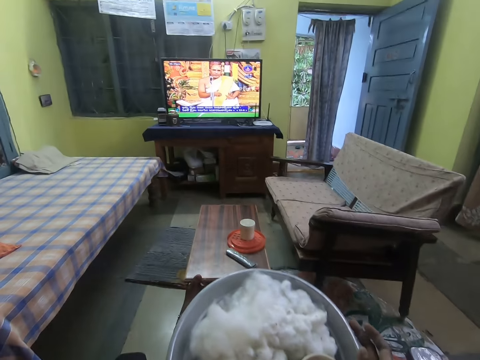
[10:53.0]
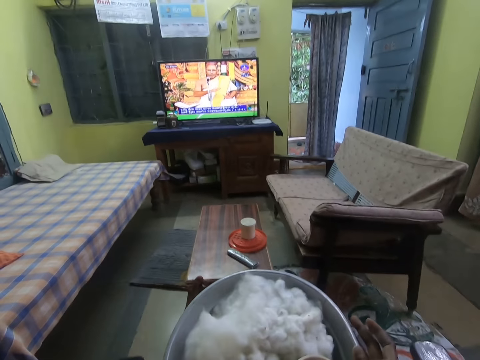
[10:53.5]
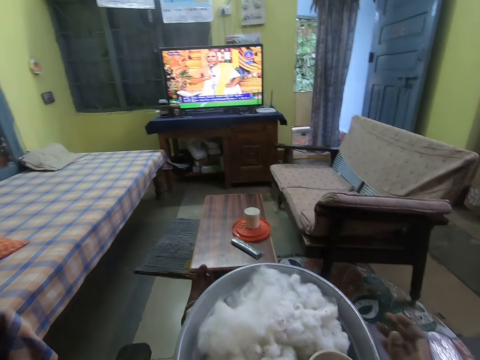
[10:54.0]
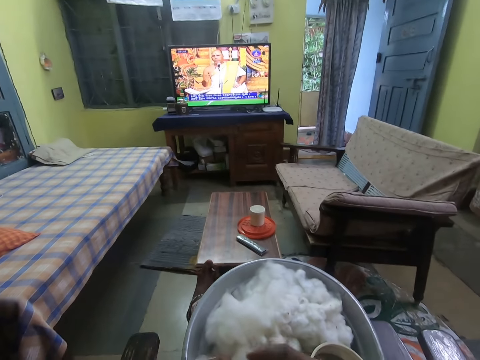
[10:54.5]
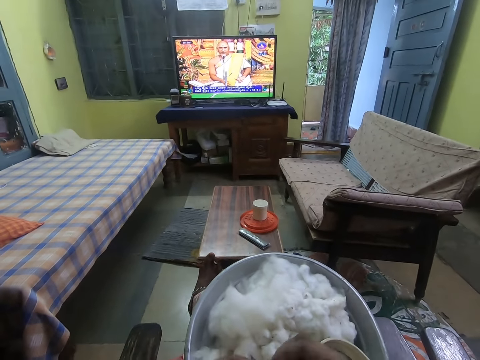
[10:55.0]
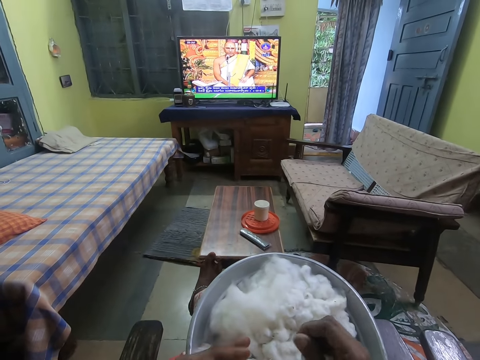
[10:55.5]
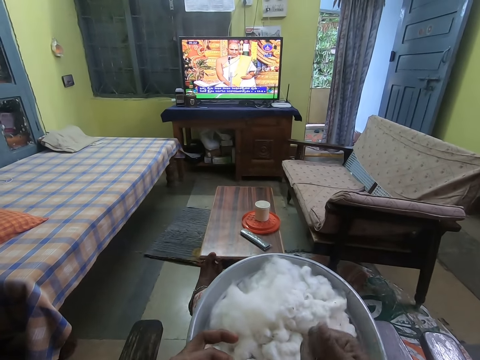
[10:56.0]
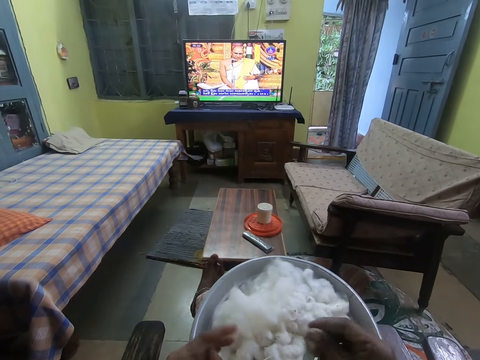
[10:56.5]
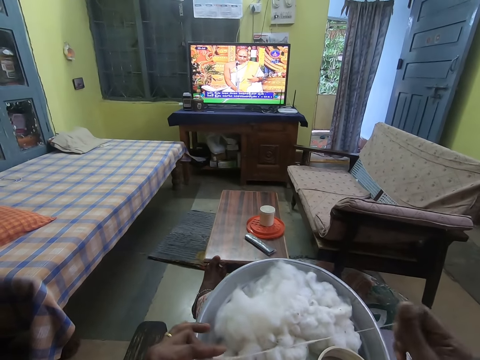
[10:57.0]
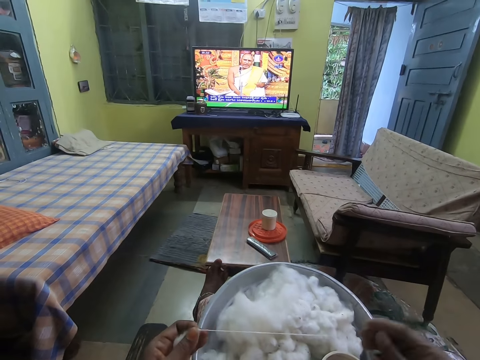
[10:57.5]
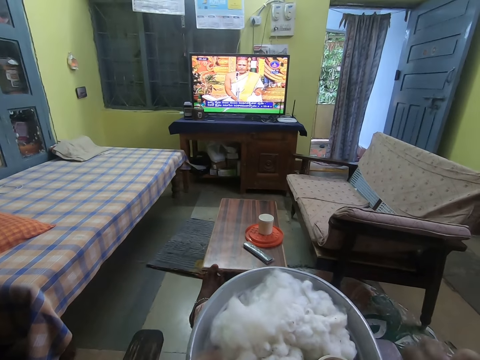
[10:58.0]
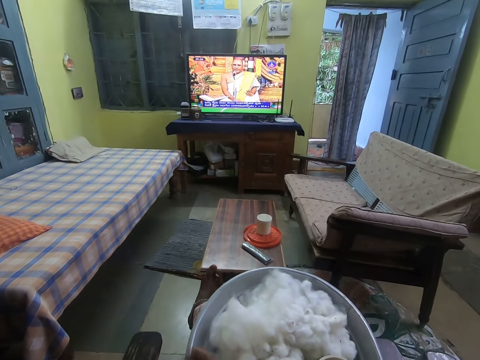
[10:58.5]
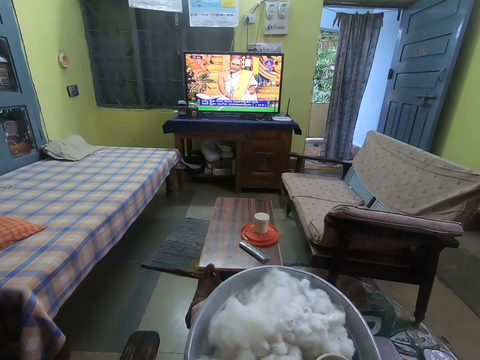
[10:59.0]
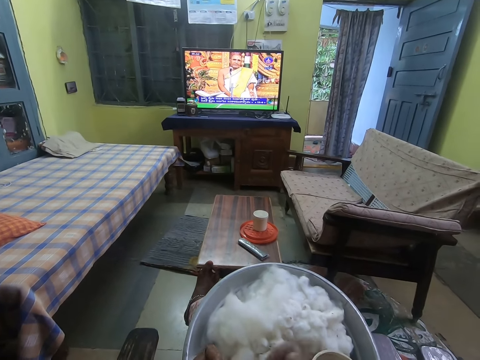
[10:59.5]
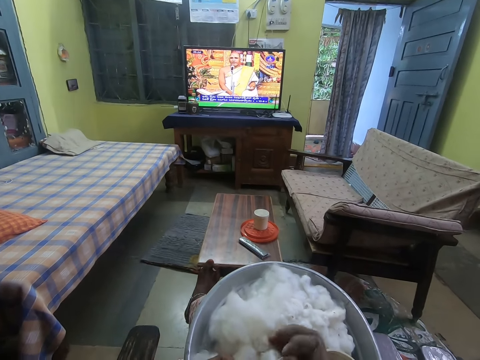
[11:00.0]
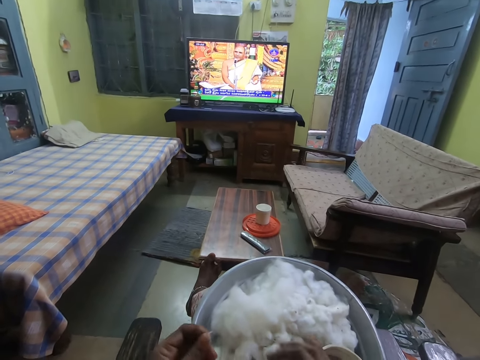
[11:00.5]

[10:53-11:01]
The camera wearer adjusts the tray on her right leg with her right hand. She lifts up the tray. She moves her hand up and places the tray down. She makes the wool. She pulls the wool with both hands.

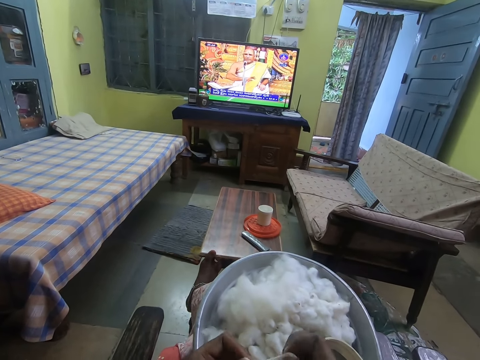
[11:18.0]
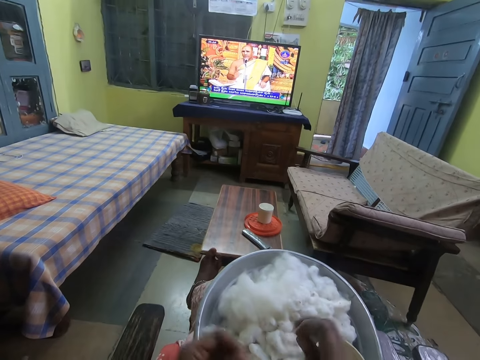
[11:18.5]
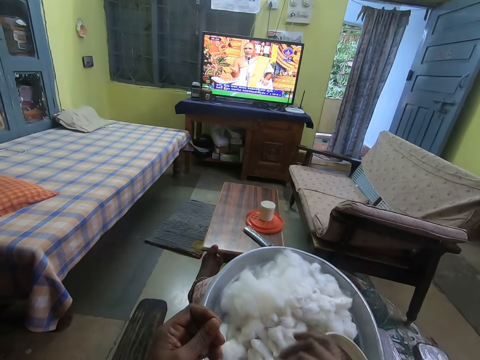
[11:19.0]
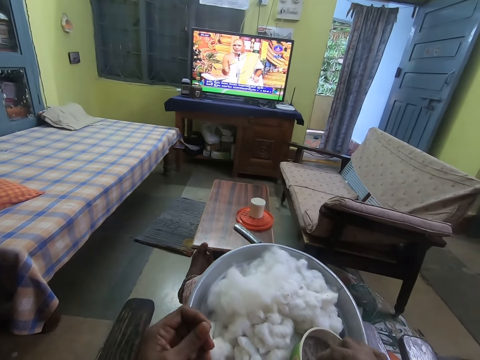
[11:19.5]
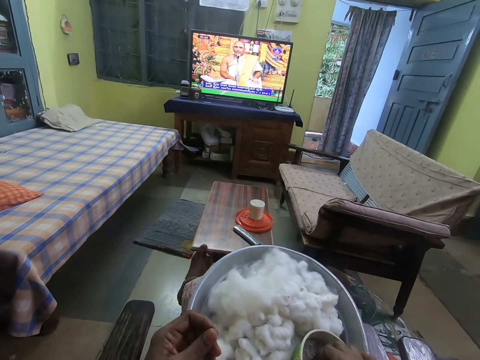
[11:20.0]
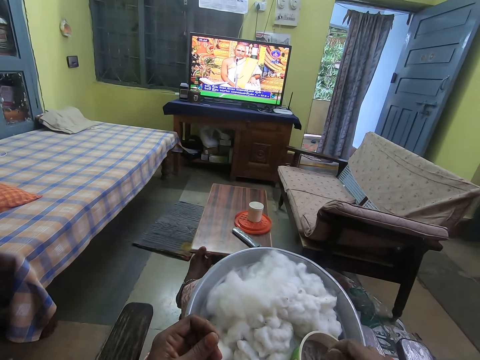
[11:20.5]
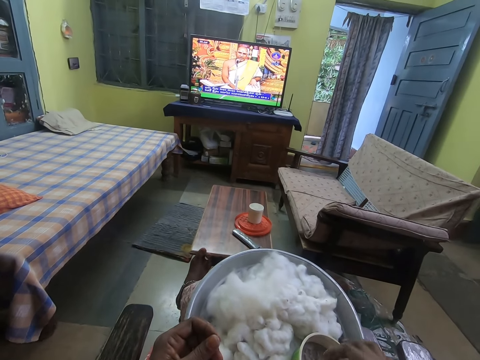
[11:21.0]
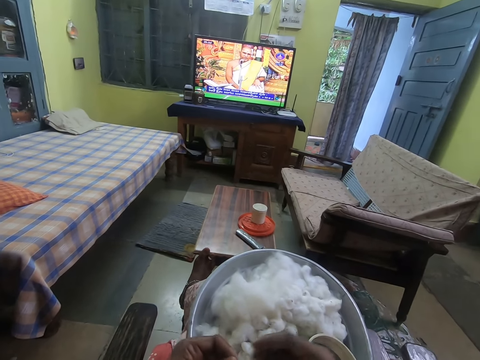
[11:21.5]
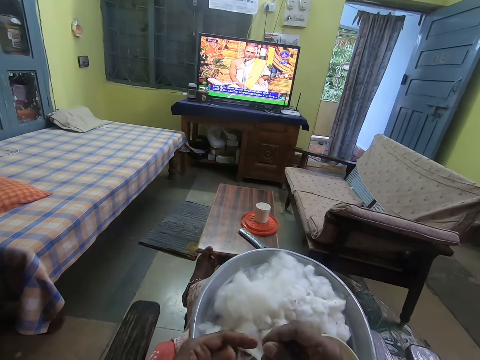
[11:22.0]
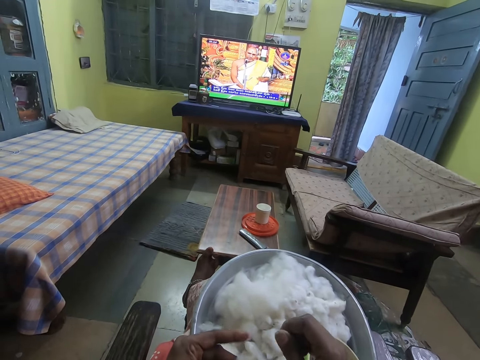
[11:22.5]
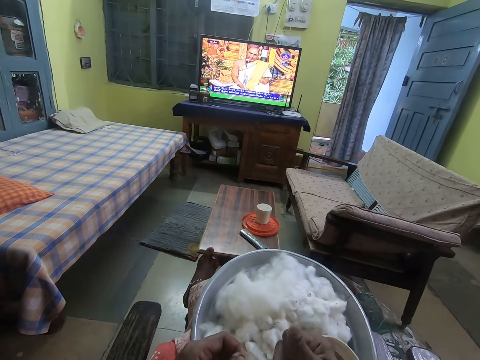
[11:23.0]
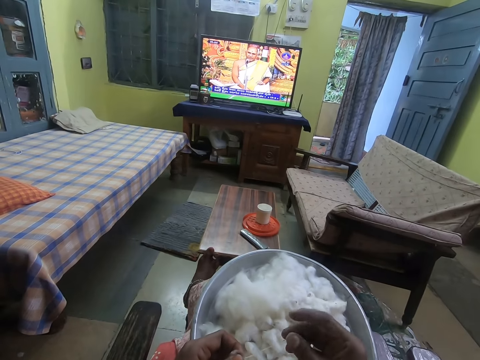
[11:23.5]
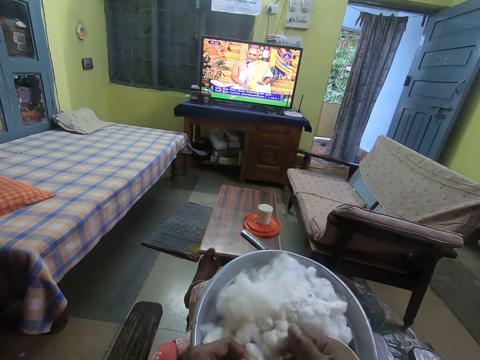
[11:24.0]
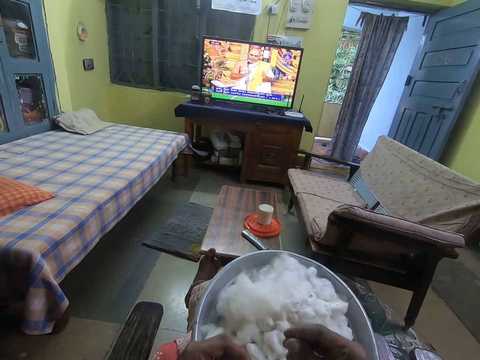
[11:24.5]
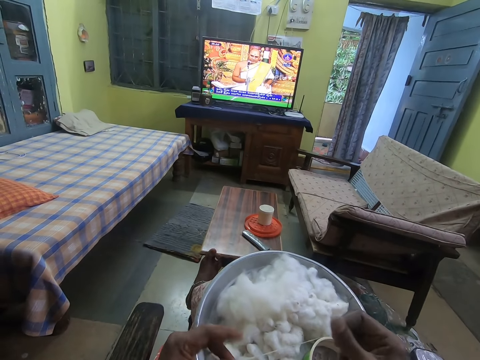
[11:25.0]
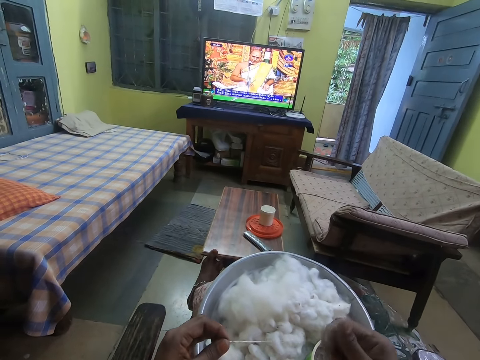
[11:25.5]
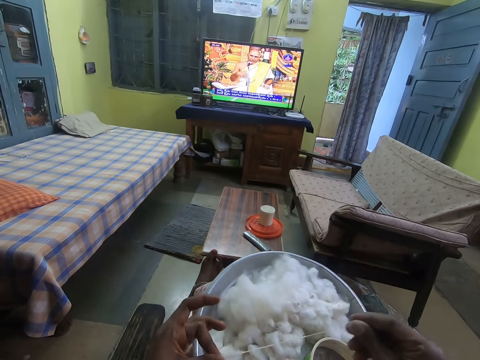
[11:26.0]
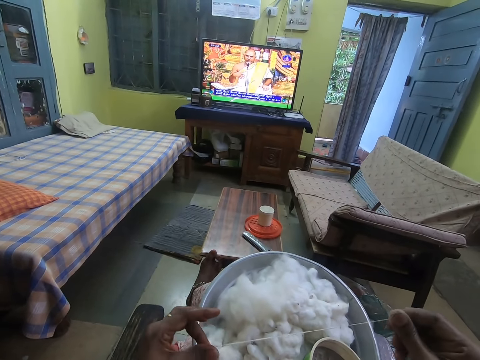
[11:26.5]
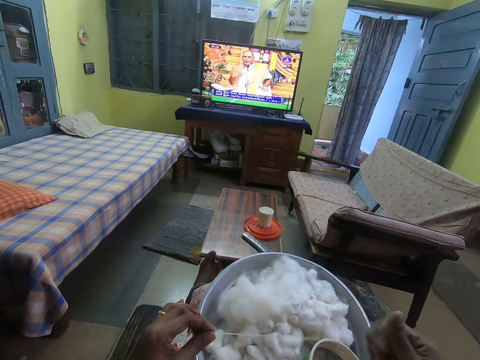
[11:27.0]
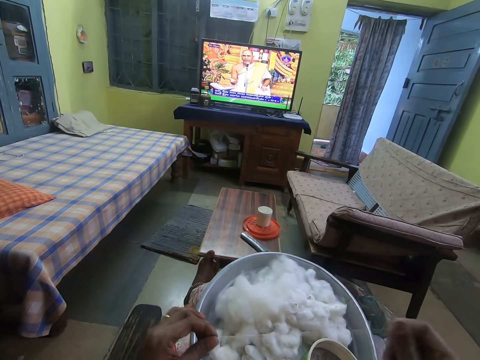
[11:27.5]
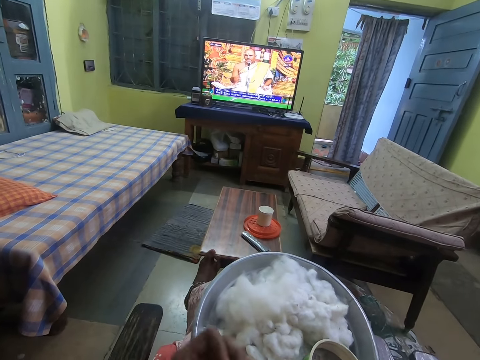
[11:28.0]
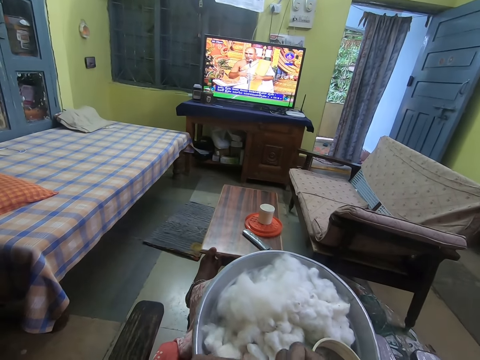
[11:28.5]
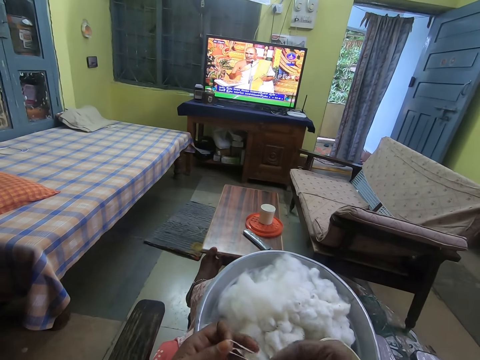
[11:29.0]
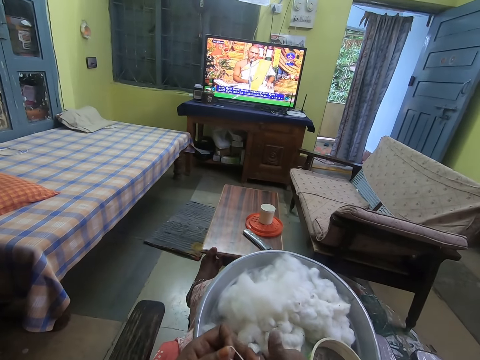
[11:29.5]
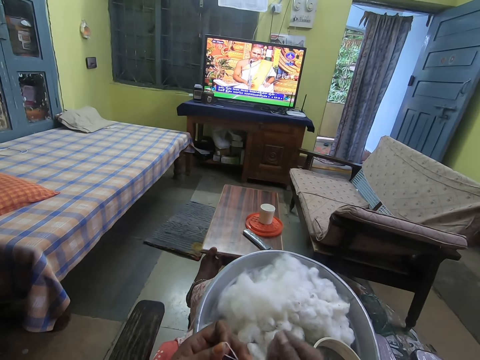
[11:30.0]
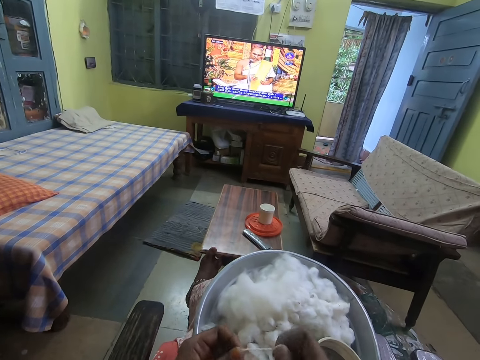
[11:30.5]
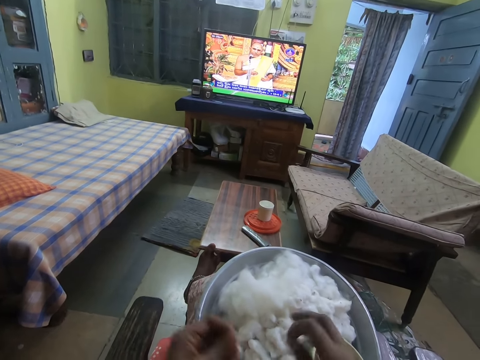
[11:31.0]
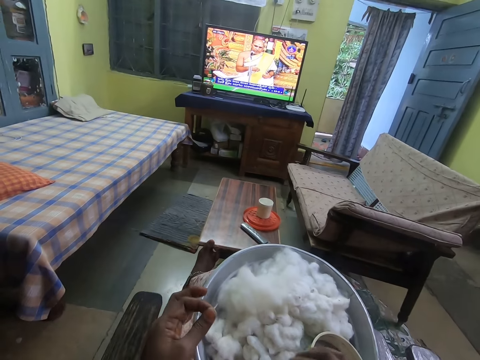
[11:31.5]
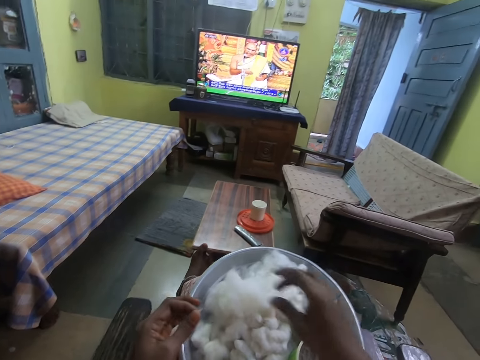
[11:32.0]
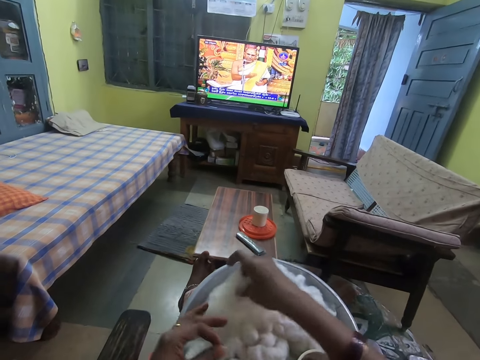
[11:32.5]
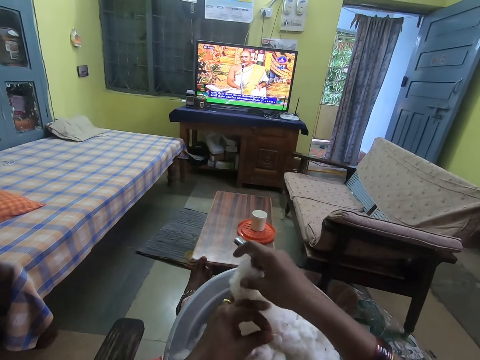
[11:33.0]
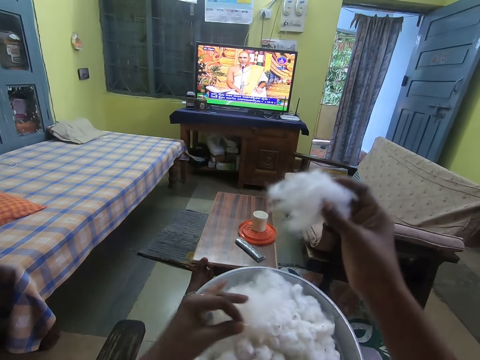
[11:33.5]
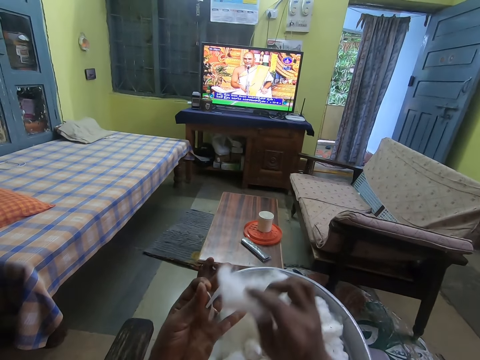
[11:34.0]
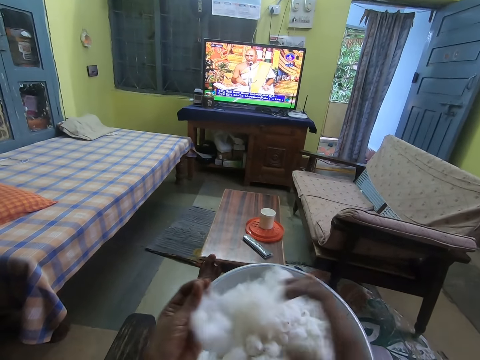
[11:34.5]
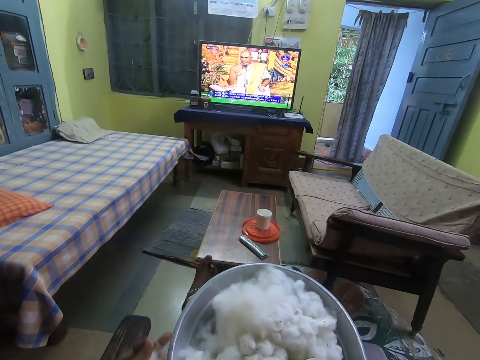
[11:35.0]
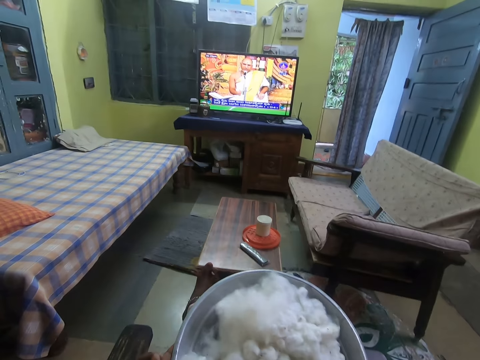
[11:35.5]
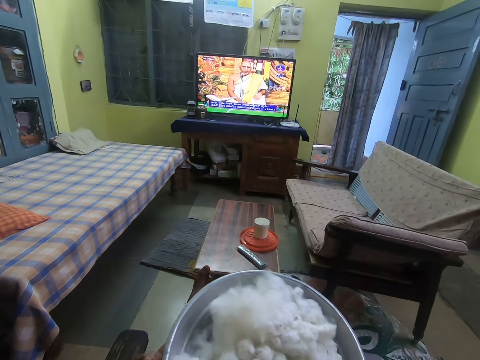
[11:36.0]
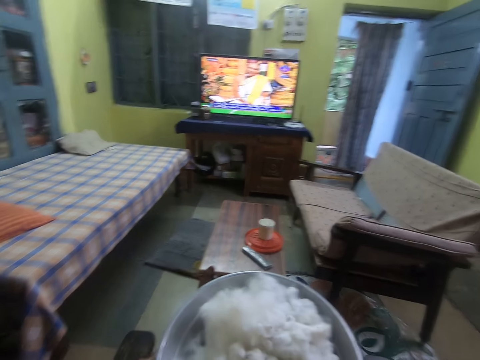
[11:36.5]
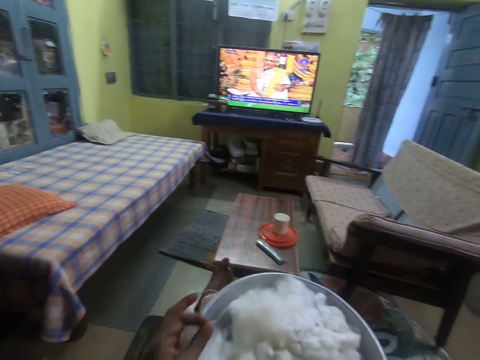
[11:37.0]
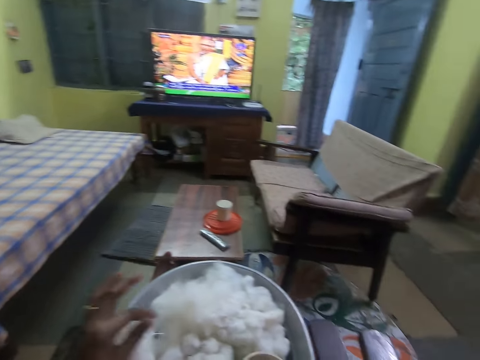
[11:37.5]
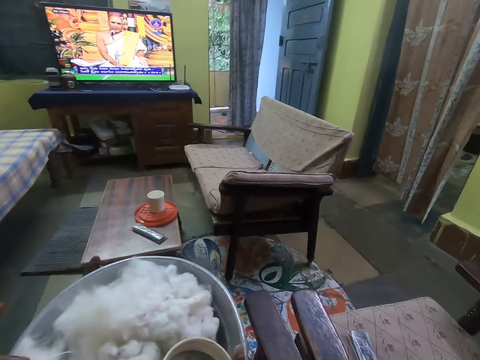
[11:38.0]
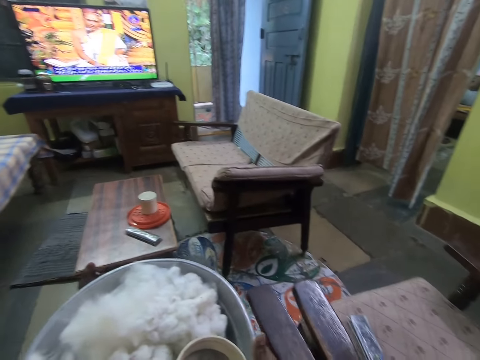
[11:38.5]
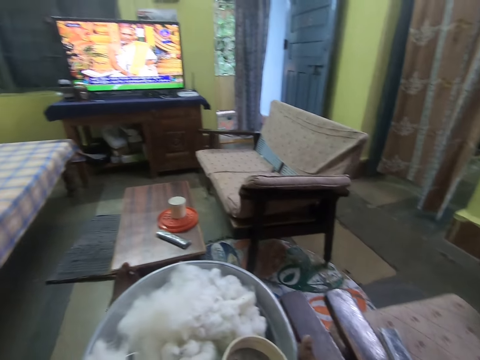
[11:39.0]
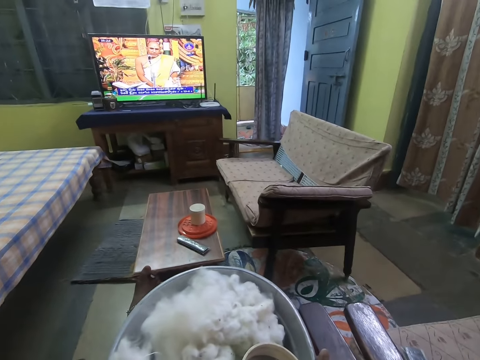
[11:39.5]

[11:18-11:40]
The camera wearer puts the wool on the tray. She dips her hand in the oil. She rubs some powder in the container with her right hand. She rubs her fingers together. She pulls the wool with both hands. She makes the wool. She puts the wool on the tray, holds the wool, and moves her hand forward. She picks the wool on the tray with her right hand. She cuts the wool. She moves her hand on the left hand. She puts the wool in her right hand in her left hand. She moves her hand up and moves her hands down. She adjusts the tray on her leg with both hands. She moves her hand up, holds the wool, touches the wool, and moves her hand up. She looks around.
